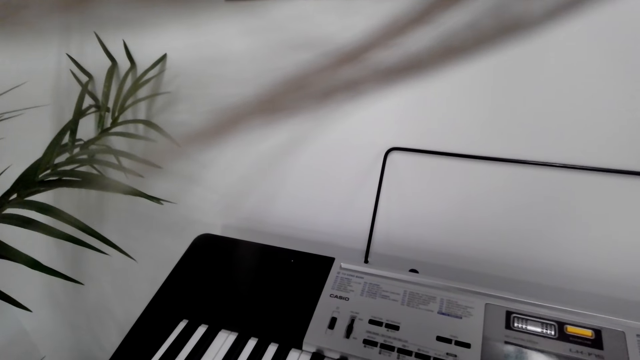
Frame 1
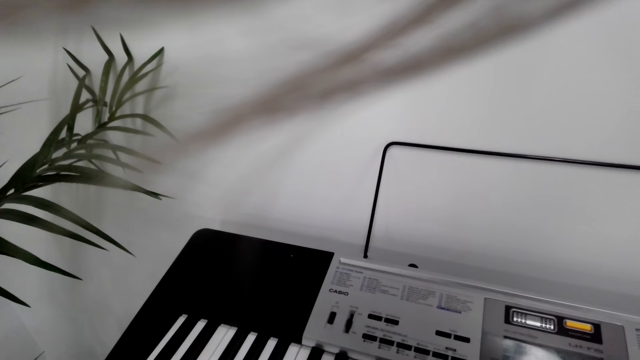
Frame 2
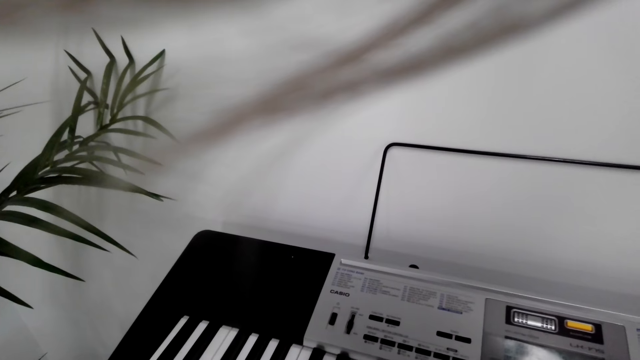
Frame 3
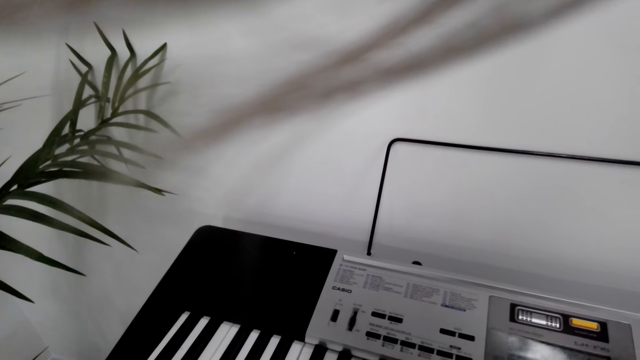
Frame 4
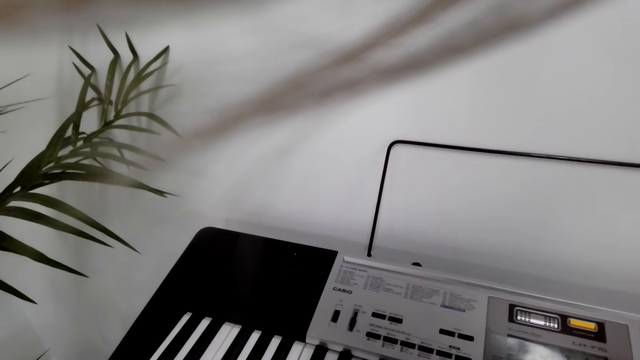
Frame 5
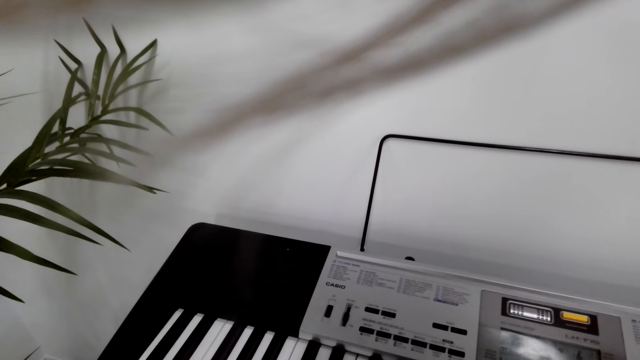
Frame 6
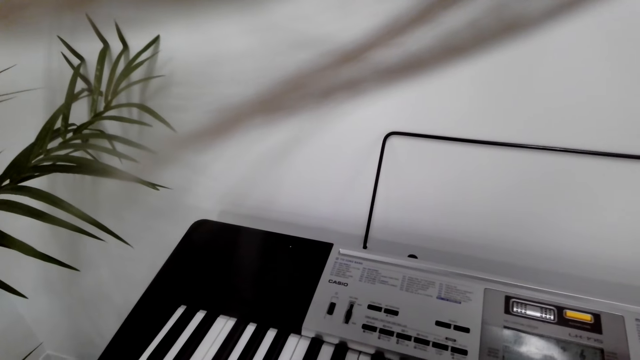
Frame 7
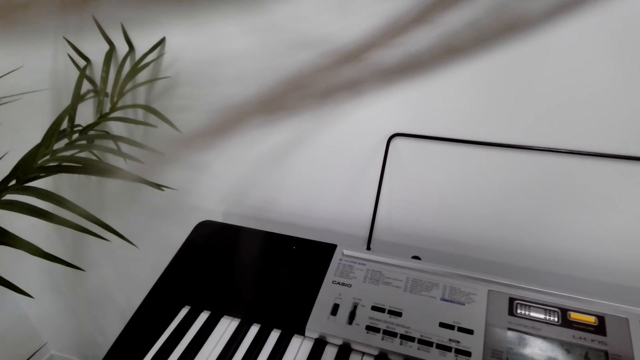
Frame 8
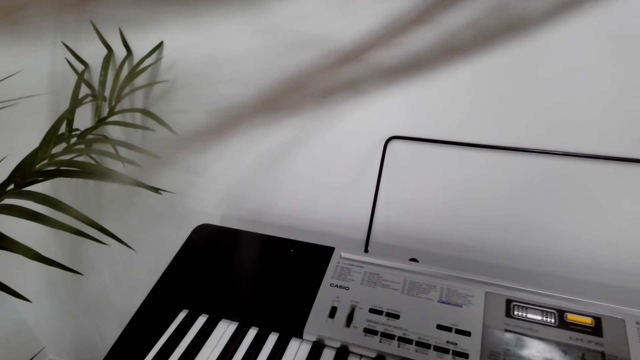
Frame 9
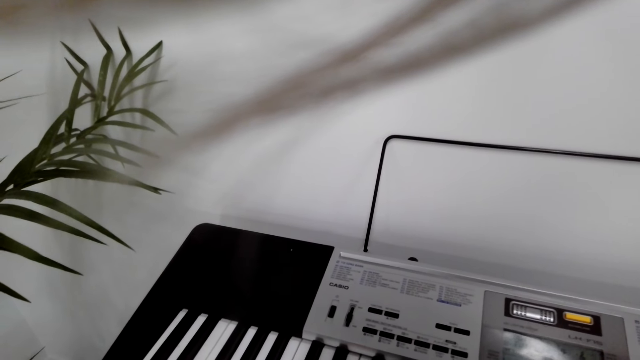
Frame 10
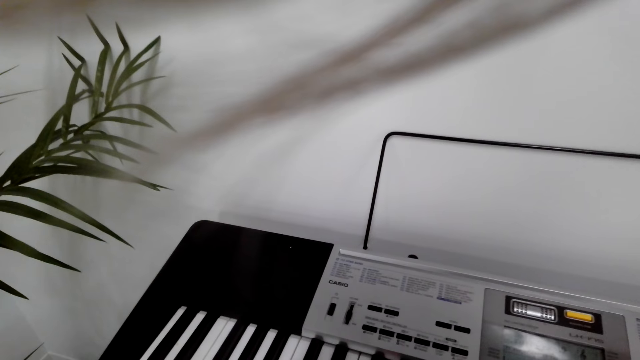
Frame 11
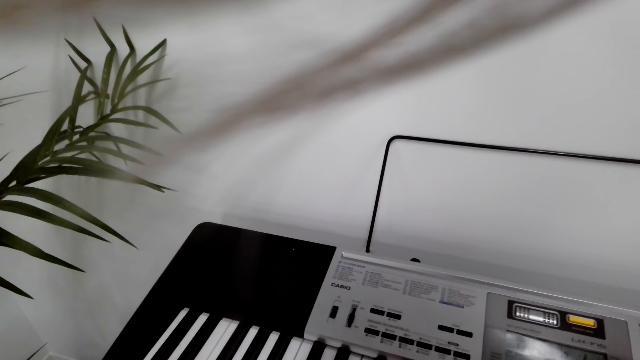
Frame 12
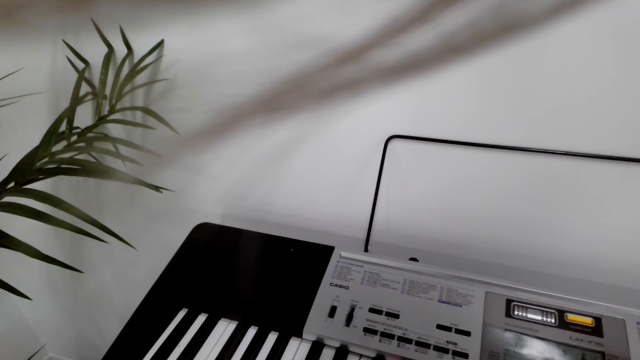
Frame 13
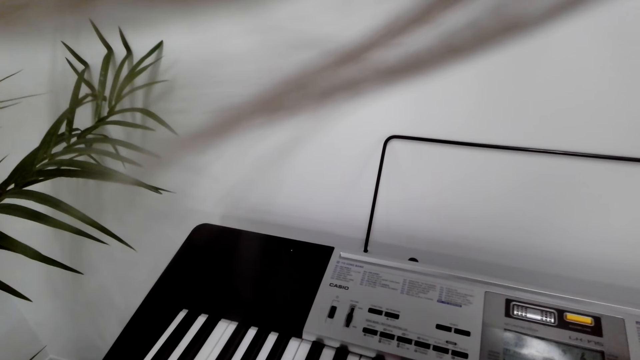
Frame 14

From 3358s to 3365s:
The camera wearer plays the piano.

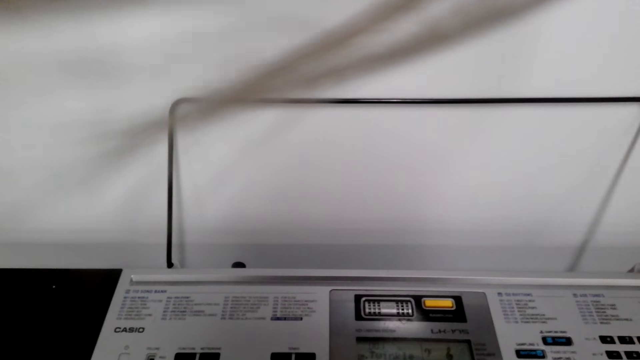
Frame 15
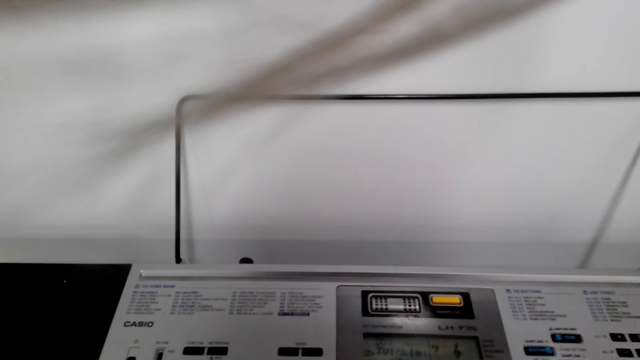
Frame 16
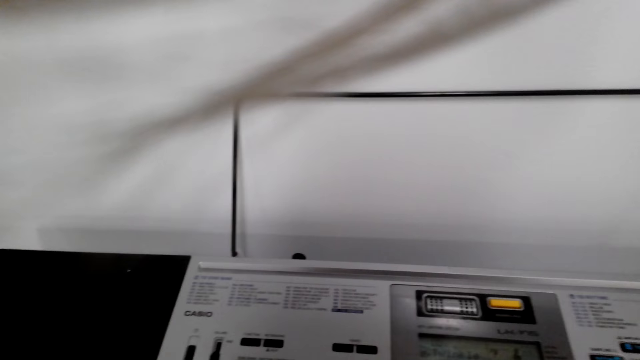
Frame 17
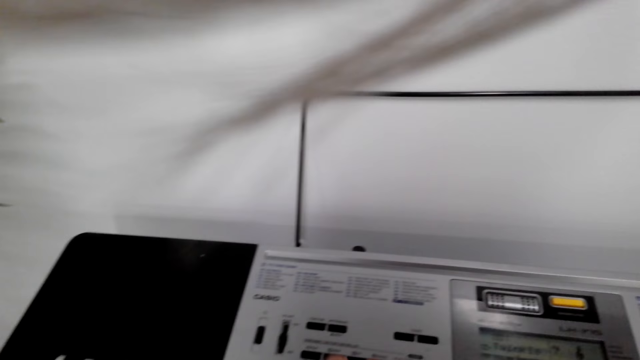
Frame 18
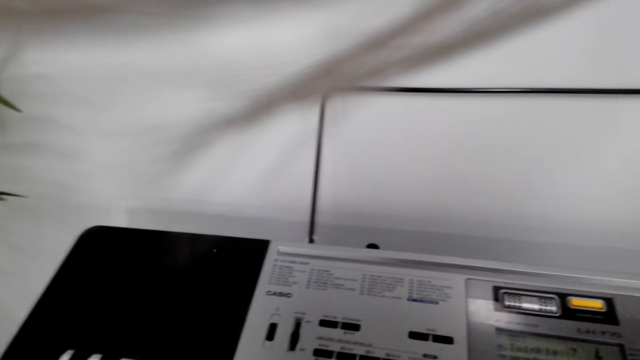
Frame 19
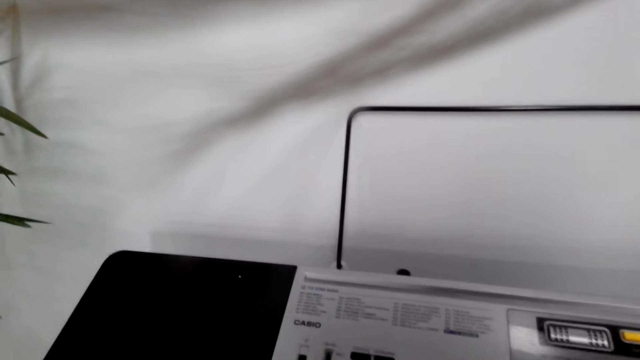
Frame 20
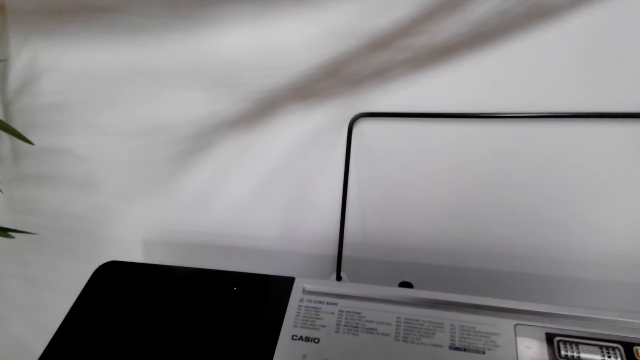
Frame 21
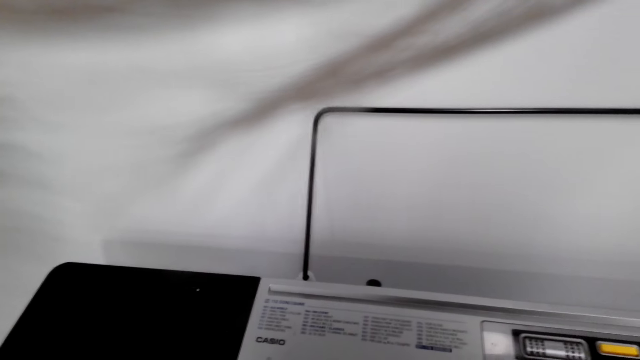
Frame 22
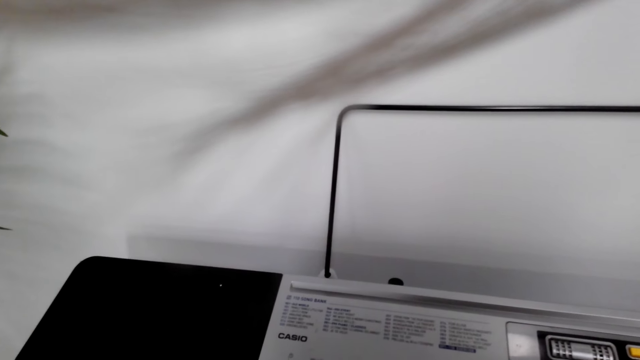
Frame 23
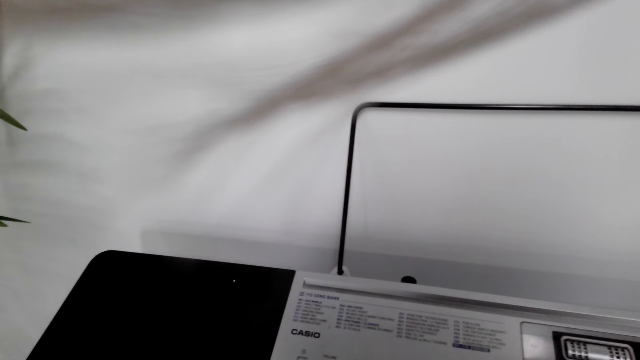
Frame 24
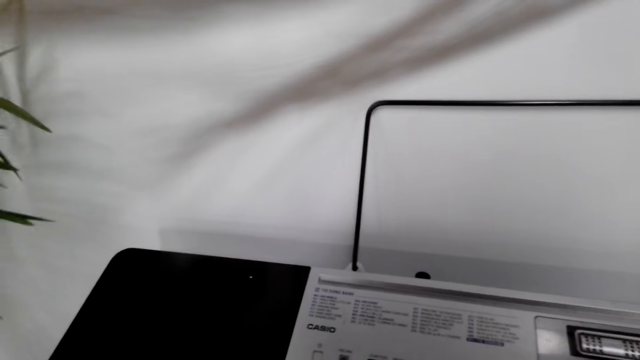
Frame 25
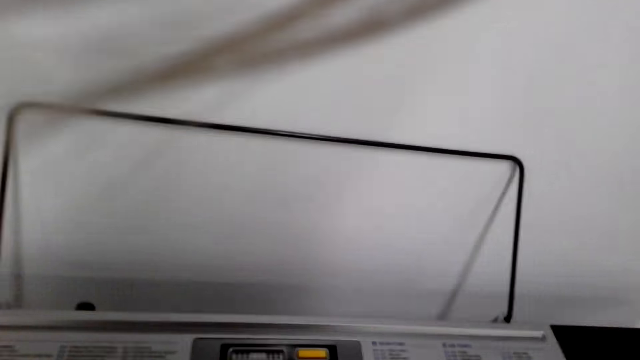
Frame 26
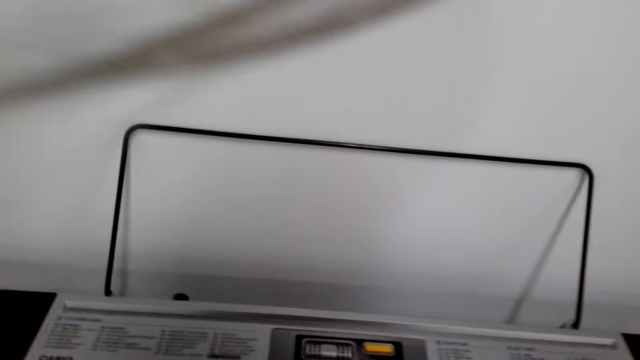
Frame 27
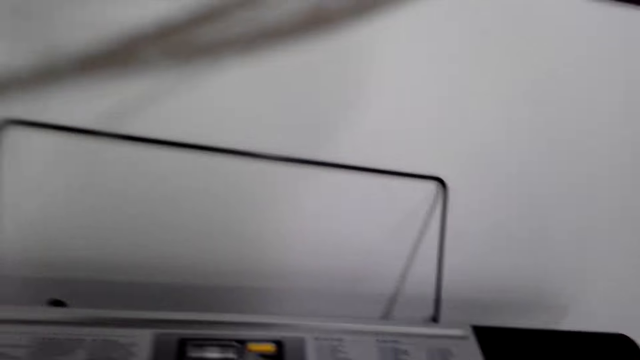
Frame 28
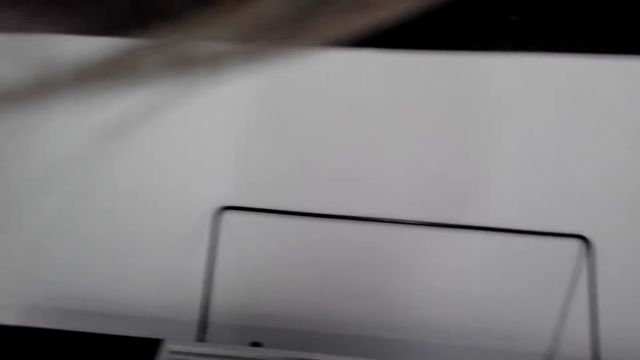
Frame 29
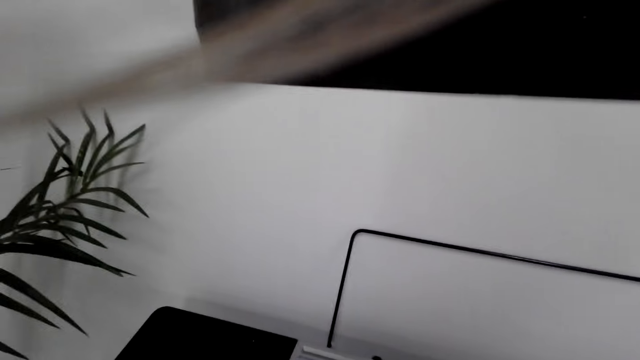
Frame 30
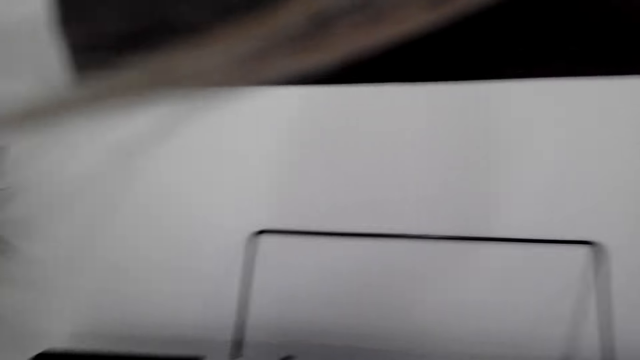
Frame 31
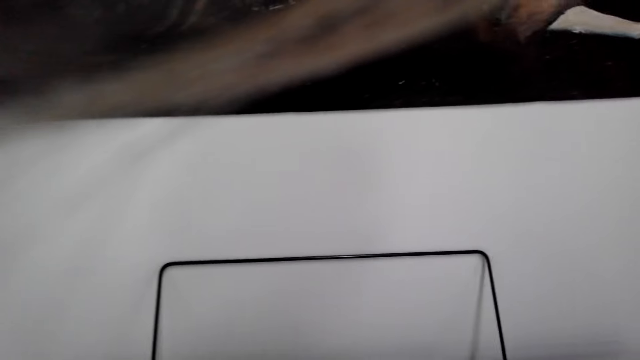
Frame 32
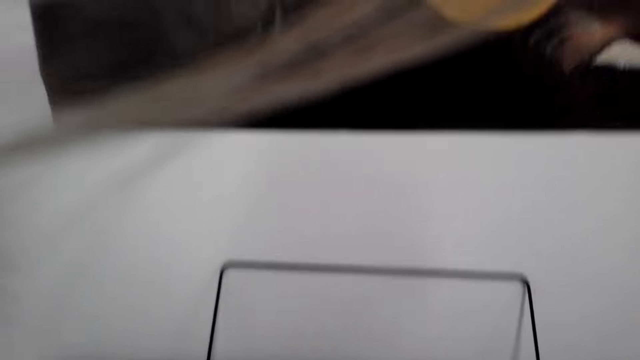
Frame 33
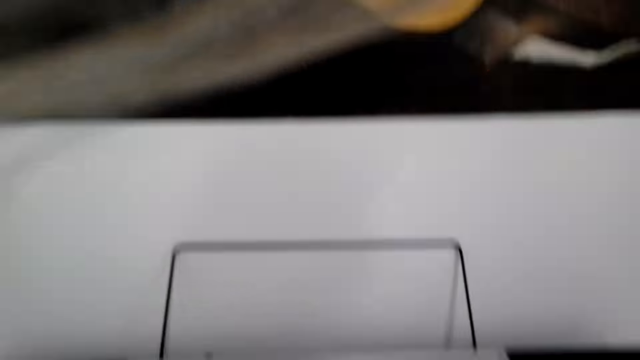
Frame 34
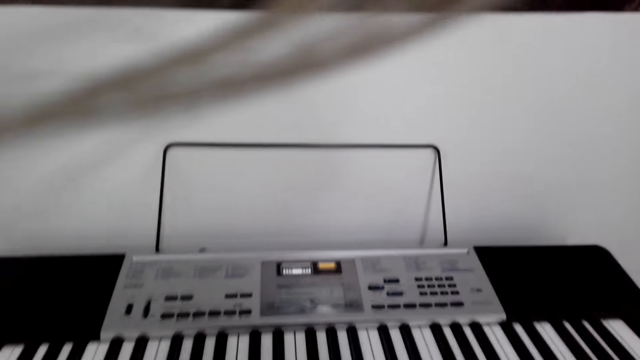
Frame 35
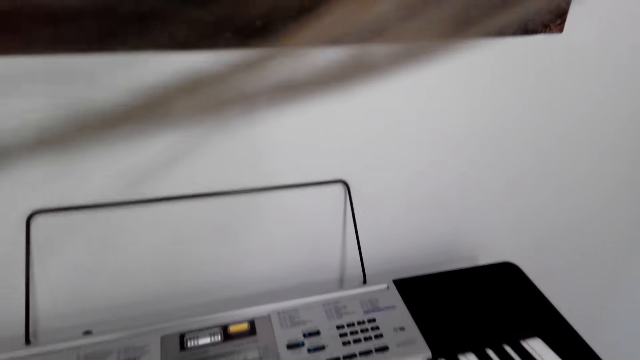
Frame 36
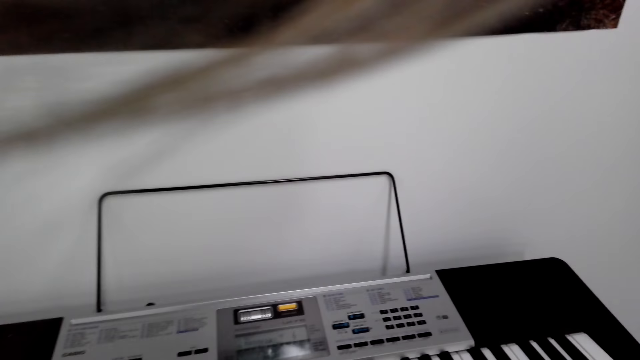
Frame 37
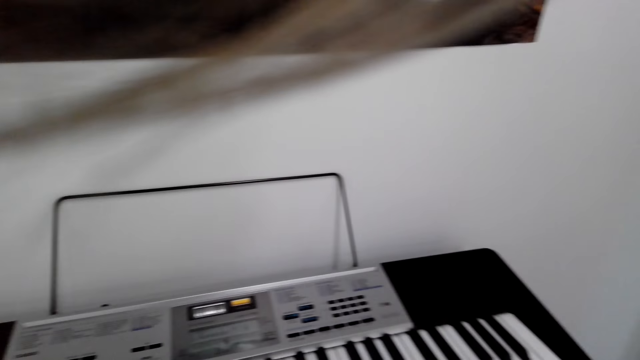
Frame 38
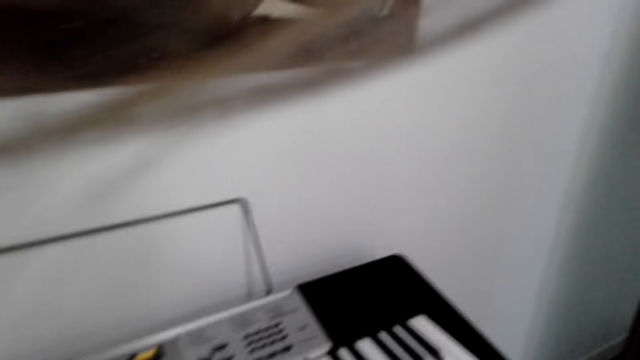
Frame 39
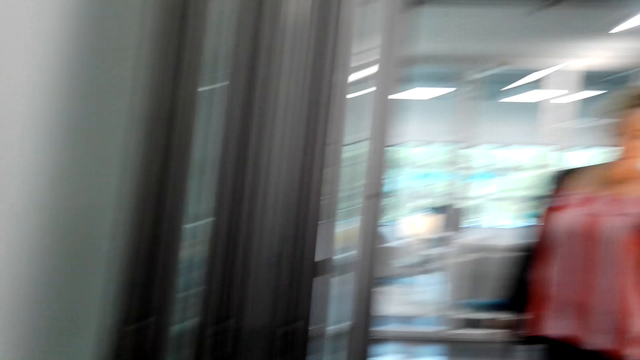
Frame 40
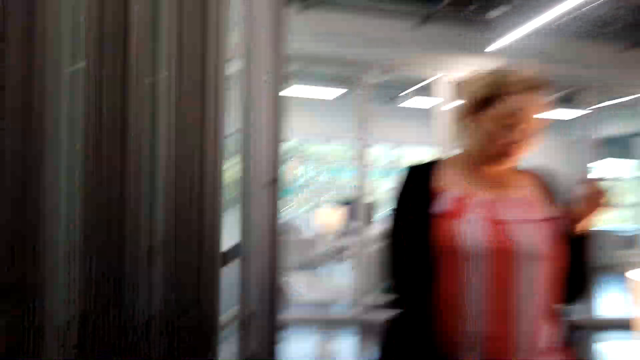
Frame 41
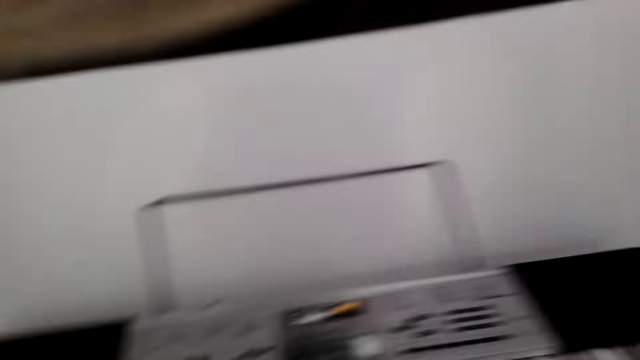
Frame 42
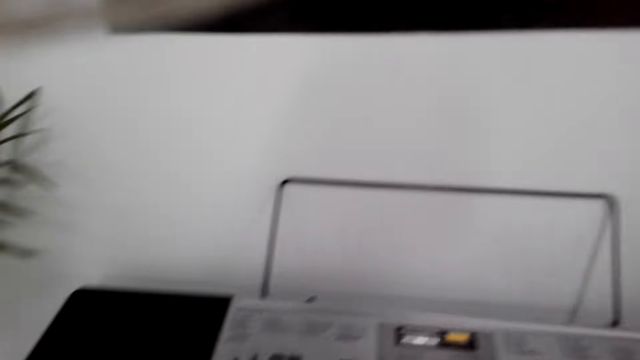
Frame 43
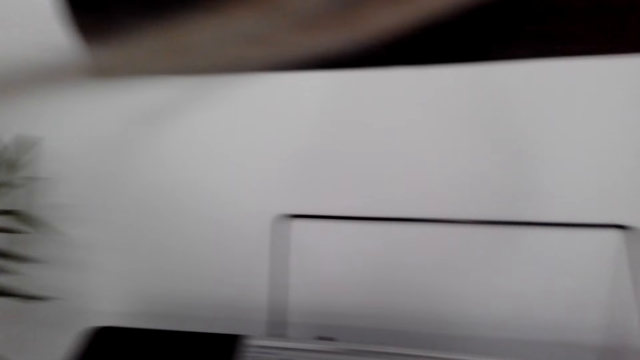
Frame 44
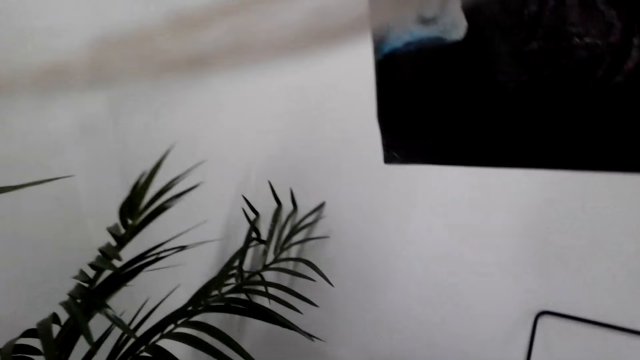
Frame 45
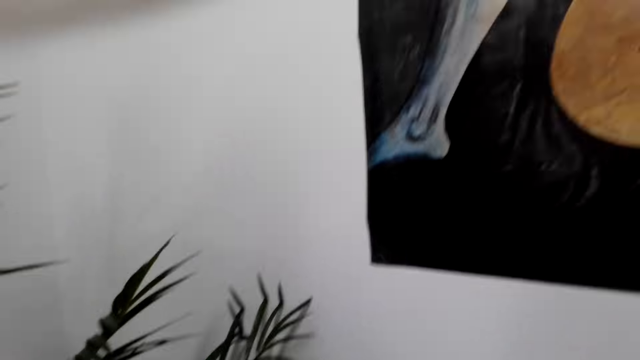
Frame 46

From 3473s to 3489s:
The camera wearer stares at the piano. They converse. They stare at the piano. They stare at the room.
